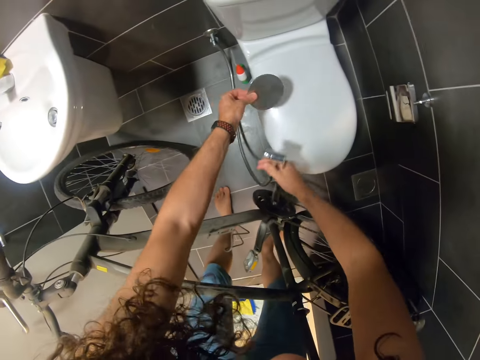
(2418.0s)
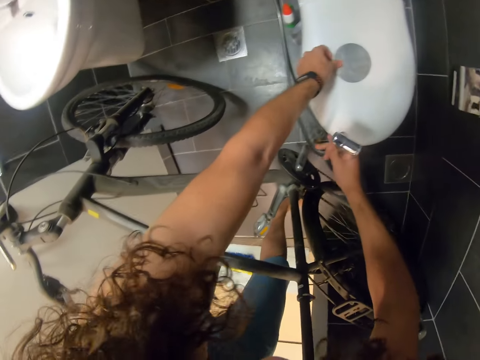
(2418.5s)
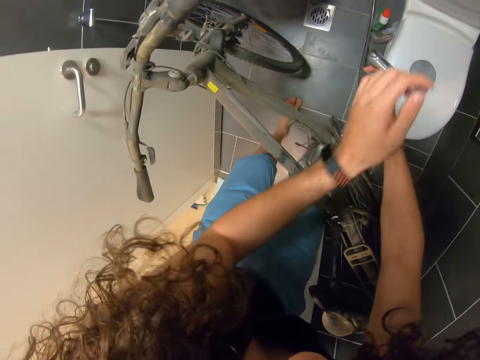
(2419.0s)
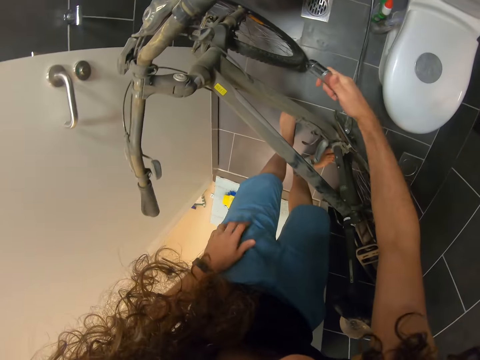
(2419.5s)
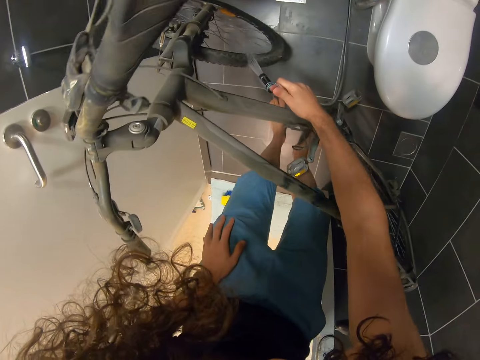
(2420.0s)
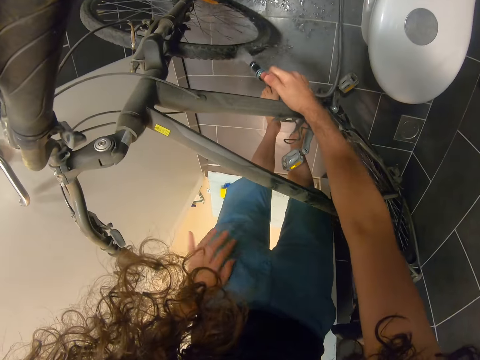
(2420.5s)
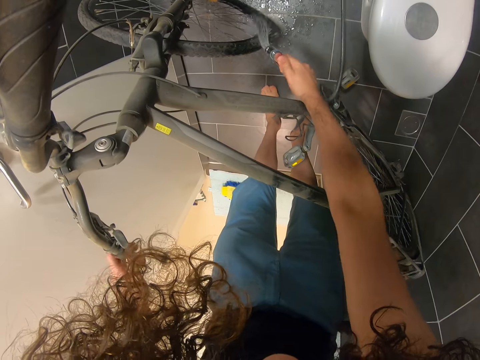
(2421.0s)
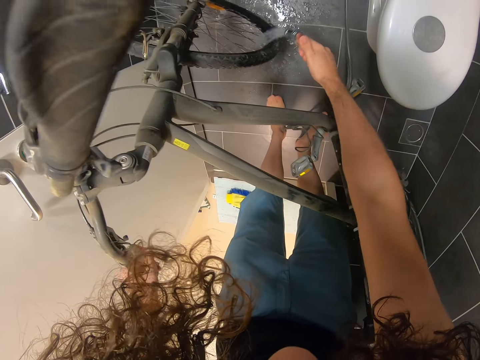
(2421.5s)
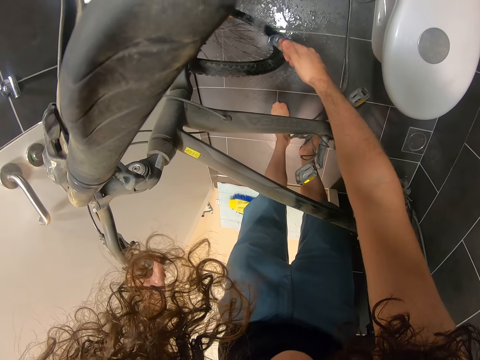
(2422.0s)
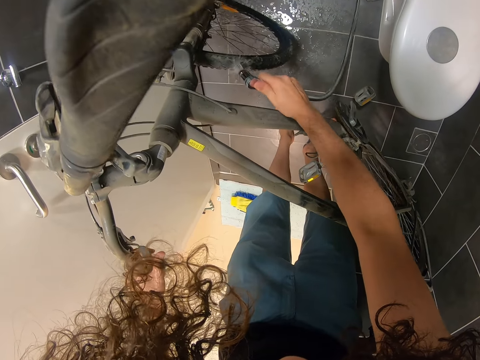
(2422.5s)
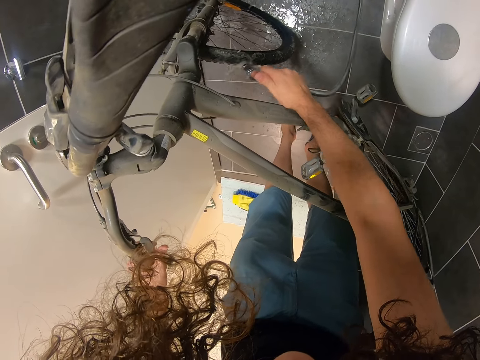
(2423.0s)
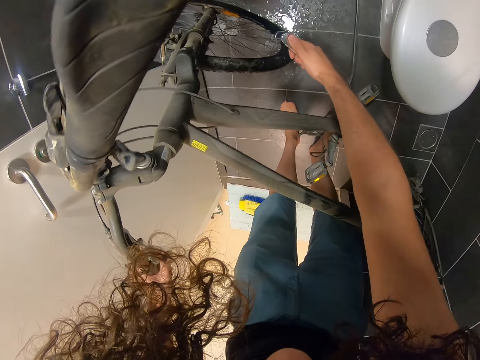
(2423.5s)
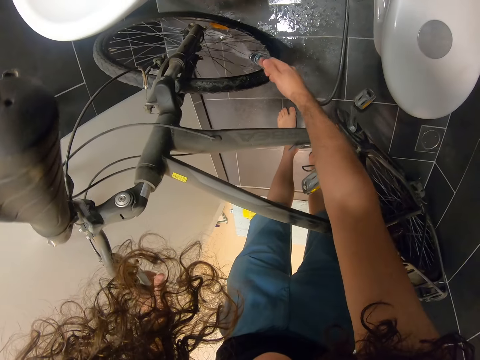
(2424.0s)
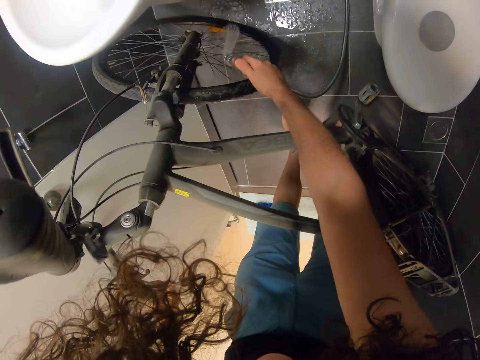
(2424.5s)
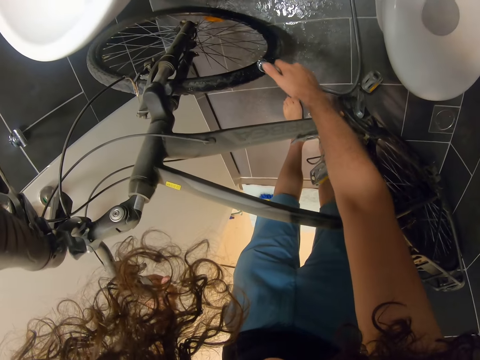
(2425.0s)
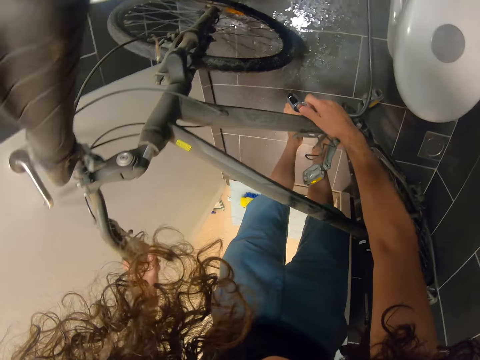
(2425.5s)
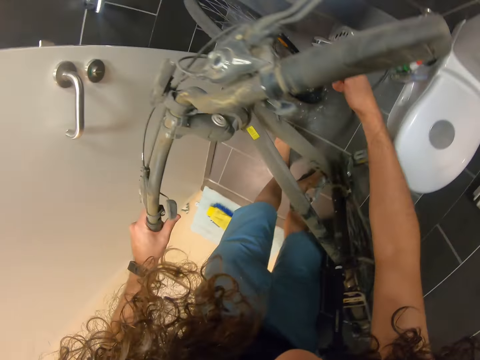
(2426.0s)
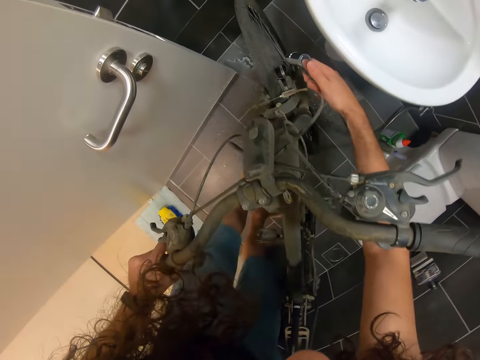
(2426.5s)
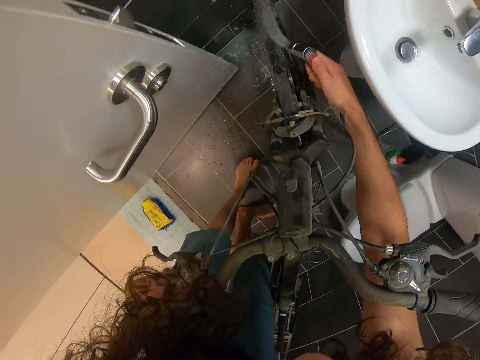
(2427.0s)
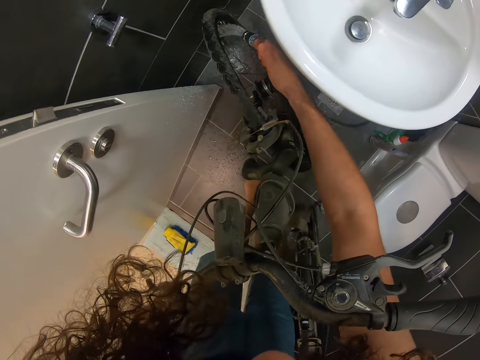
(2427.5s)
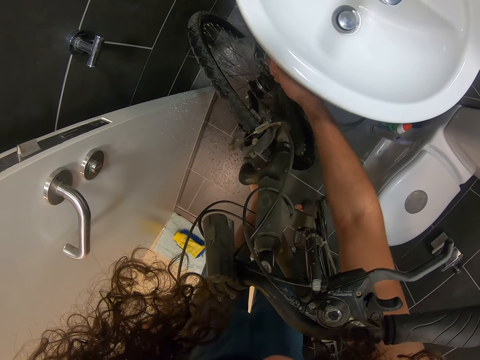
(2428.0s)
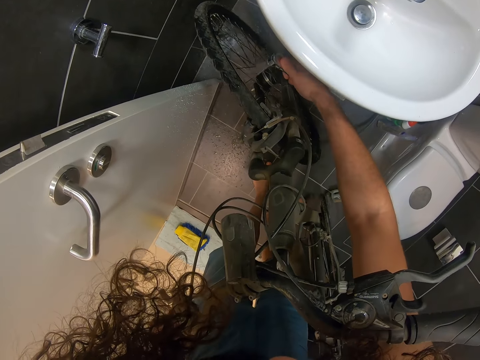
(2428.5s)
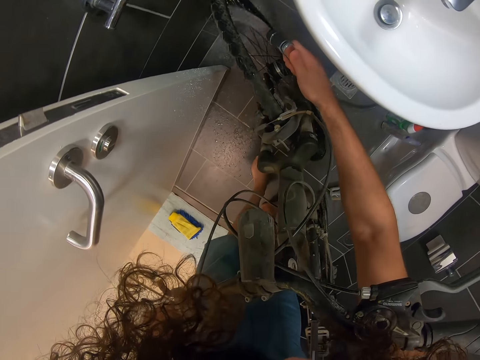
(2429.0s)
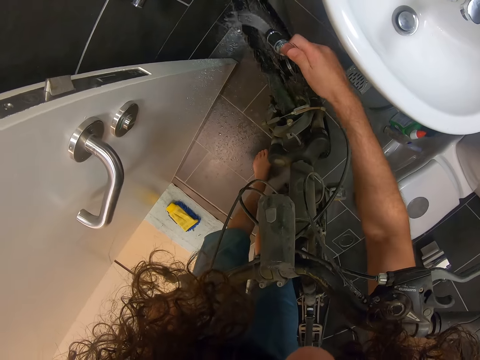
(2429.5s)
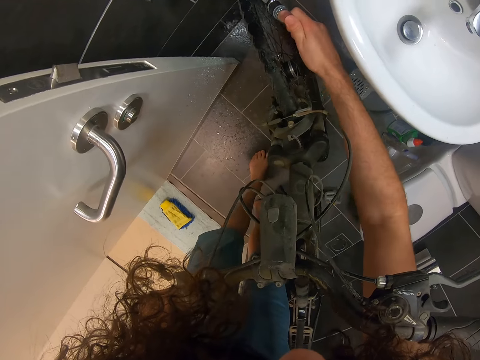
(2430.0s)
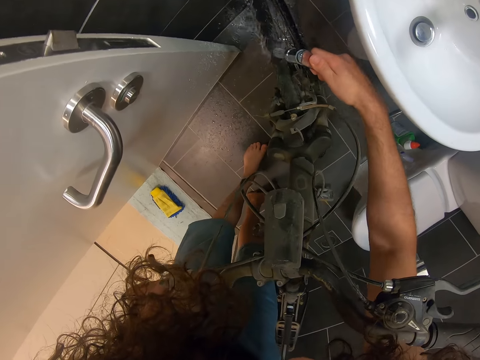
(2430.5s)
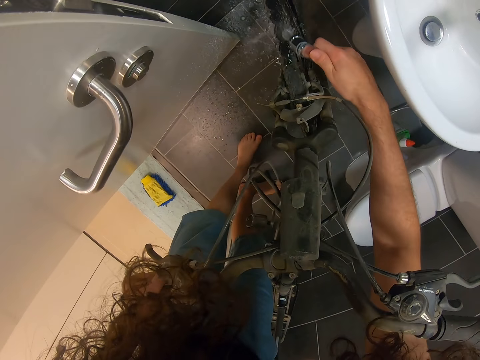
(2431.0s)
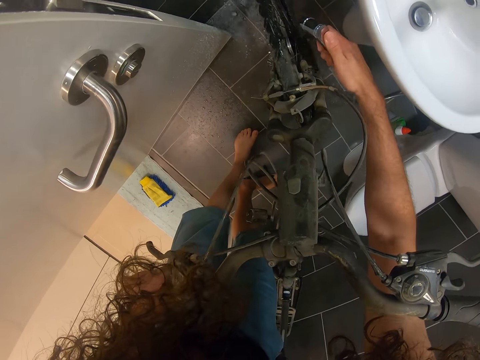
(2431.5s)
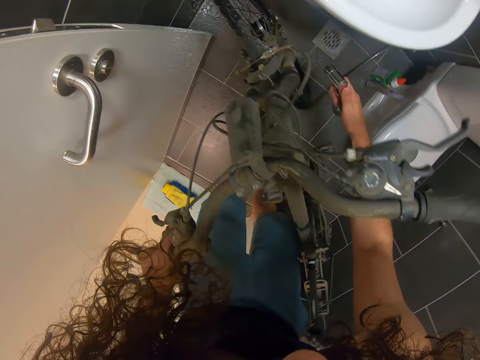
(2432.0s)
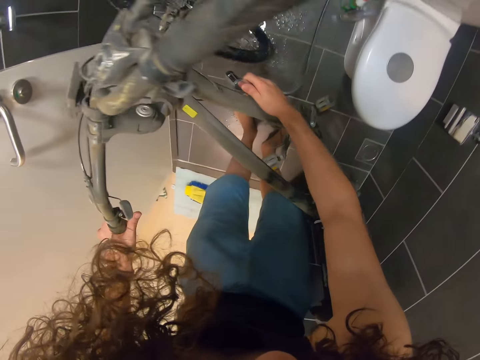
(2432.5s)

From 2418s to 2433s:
The camera wearer places the washroom water outlet cover on the seat. They operate the washroom washing pipe. They clean the bicycle. They wash the wheel. They stare at the wheel. They wash the wheel.

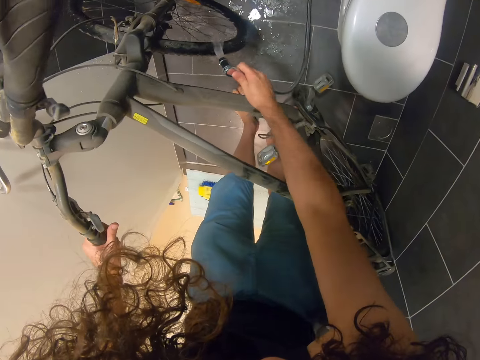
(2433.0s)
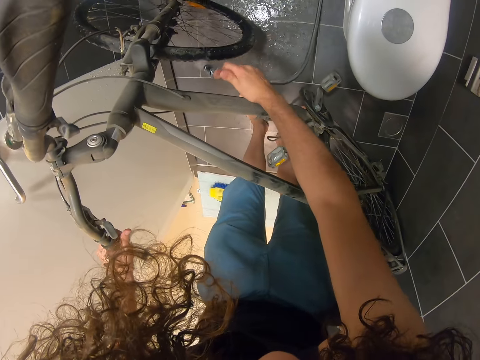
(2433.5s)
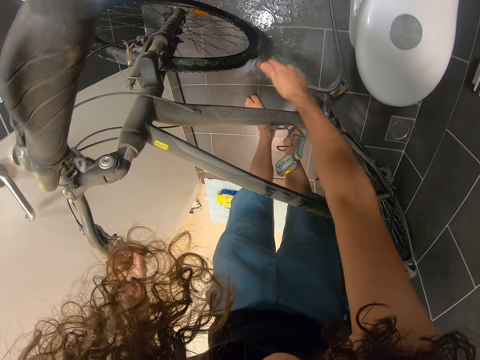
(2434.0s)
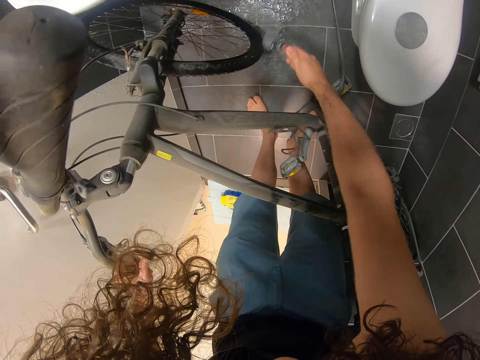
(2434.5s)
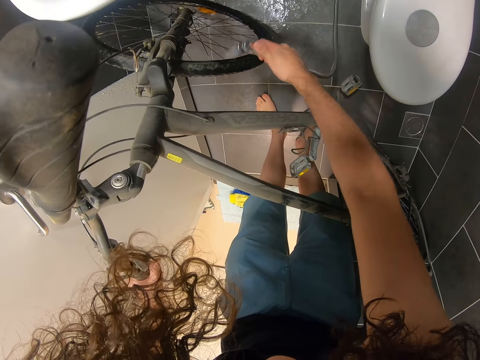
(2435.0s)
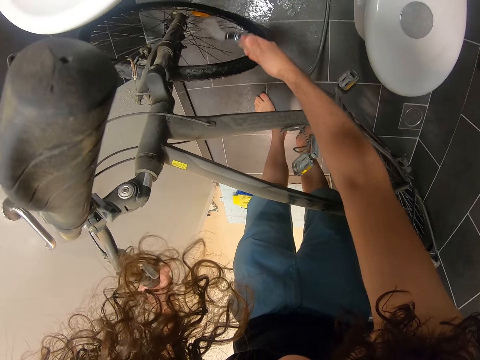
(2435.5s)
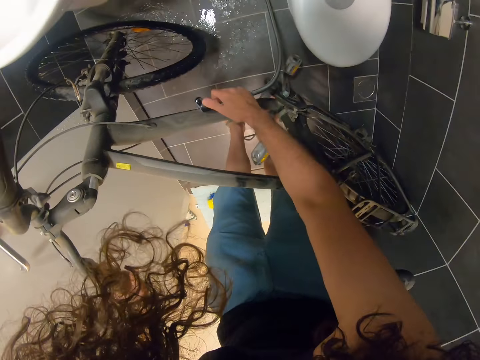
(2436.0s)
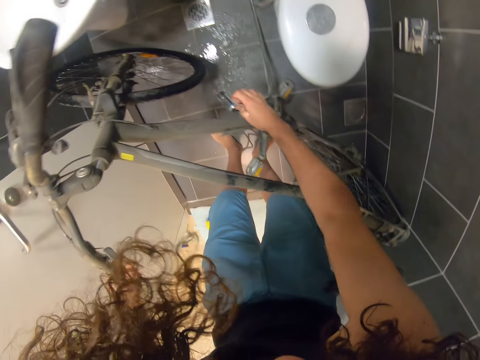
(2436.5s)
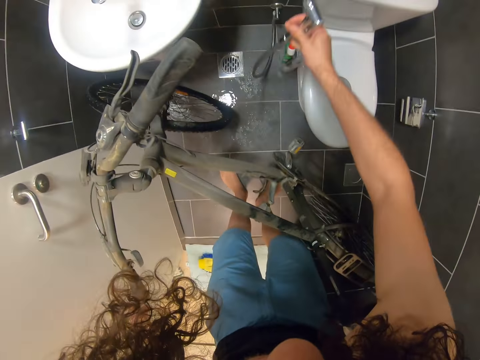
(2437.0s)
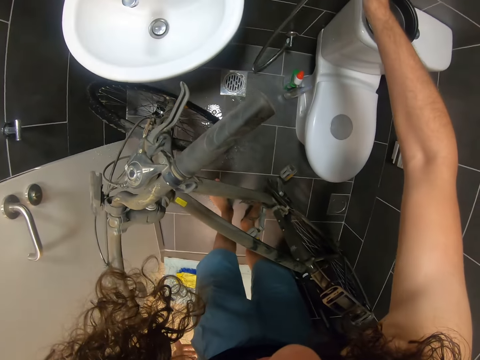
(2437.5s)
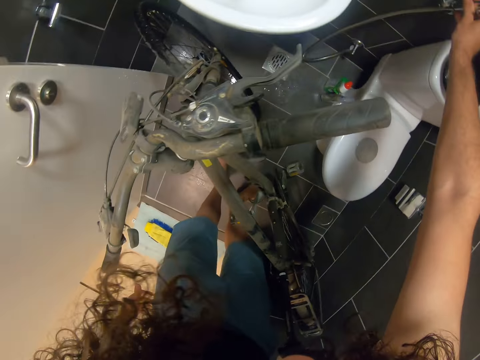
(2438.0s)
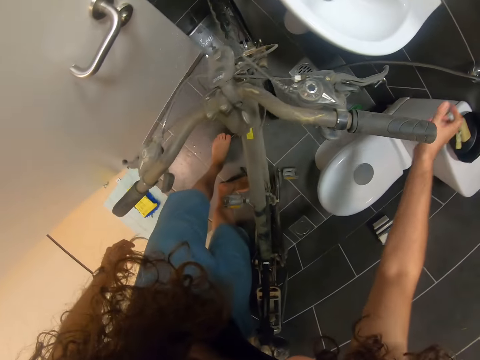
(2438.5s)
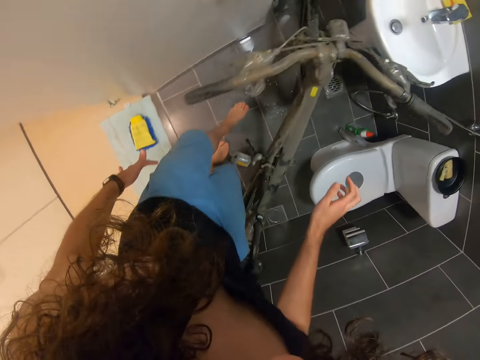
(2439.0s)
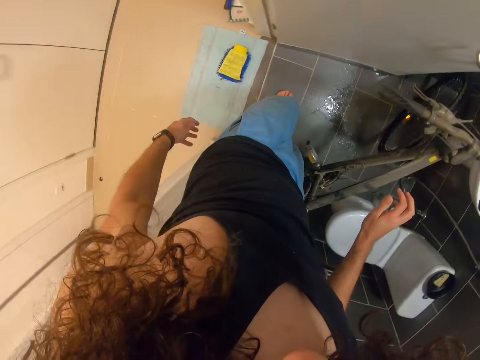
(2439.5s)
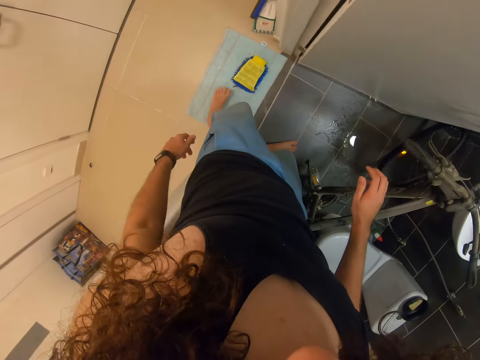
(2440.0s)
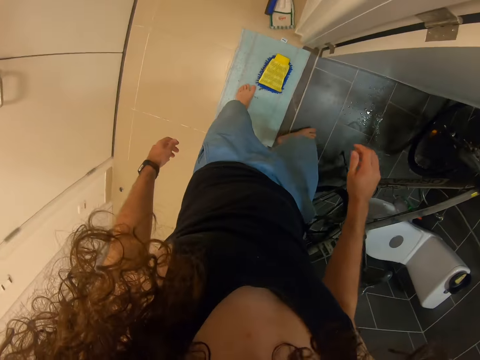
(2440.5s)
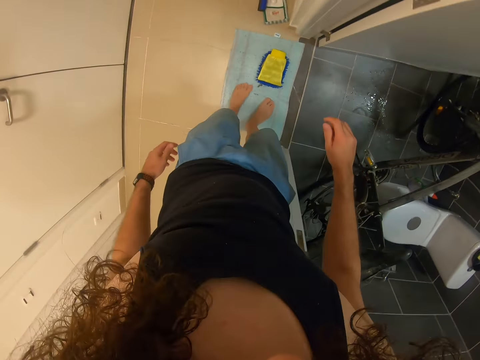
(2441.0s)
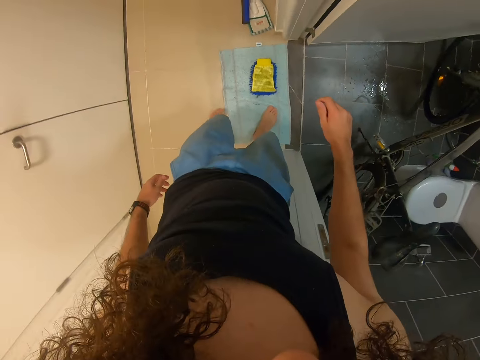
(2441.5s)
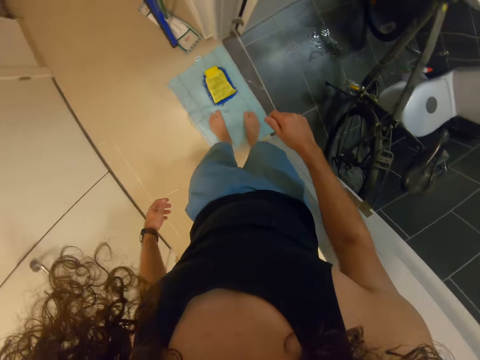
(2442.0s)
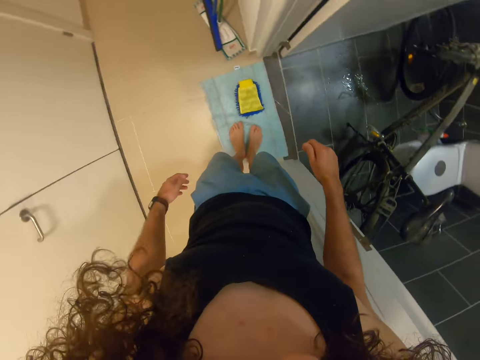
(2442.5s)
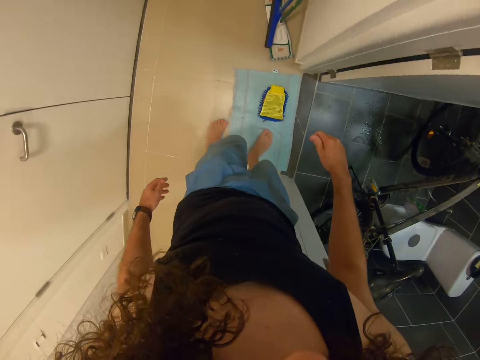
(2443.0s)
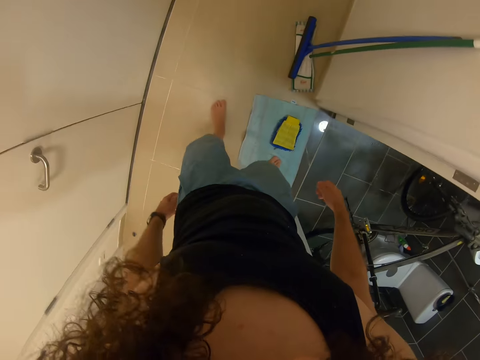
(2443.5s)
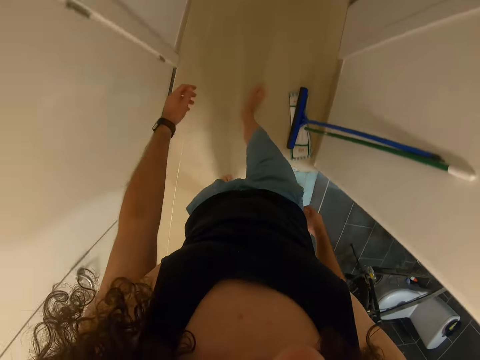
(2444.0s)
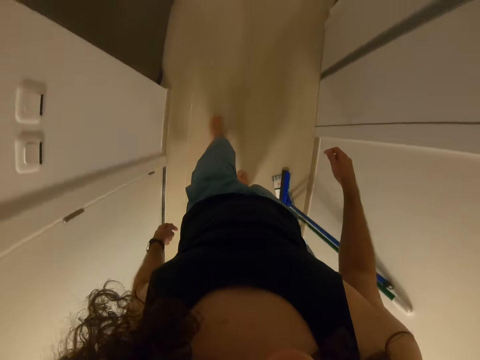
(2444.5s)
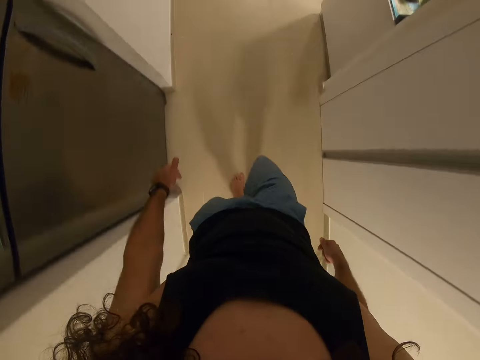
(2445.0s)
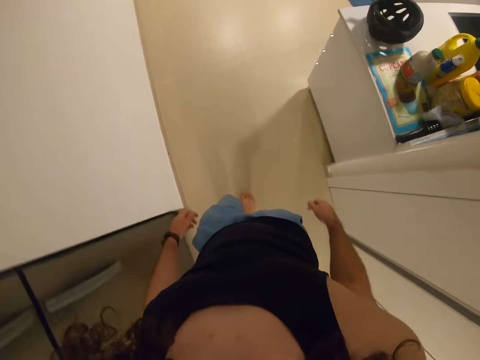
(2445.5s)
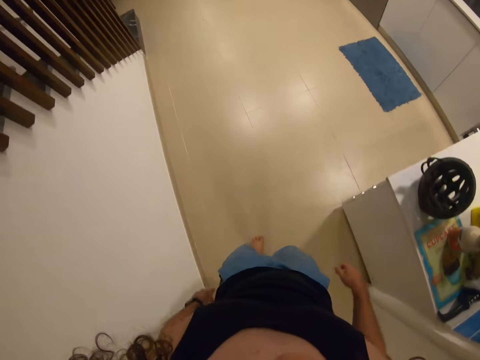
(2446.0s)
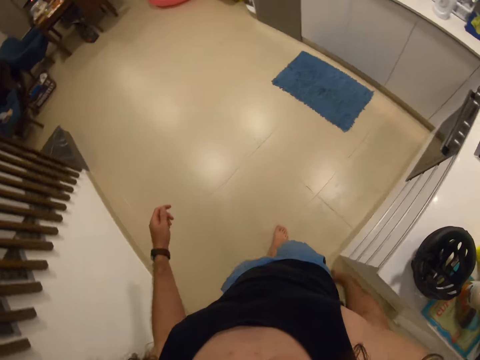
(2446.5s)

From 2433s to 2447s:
The camera wearer puts the shower pipe on the stand. They wipe their legs on a mat. They walk in the house.
